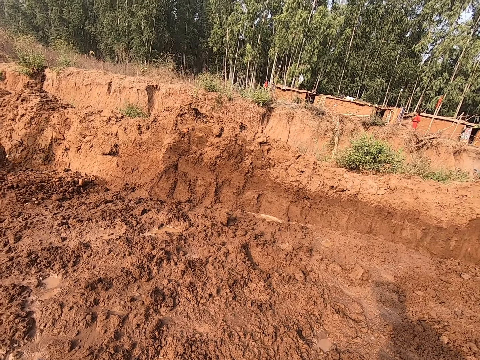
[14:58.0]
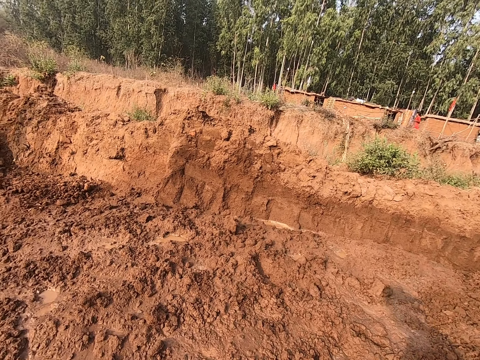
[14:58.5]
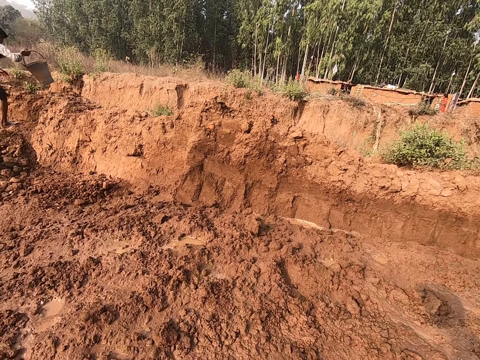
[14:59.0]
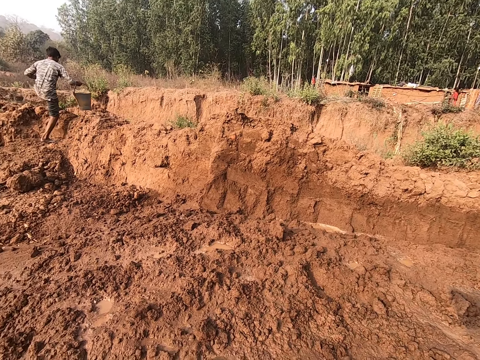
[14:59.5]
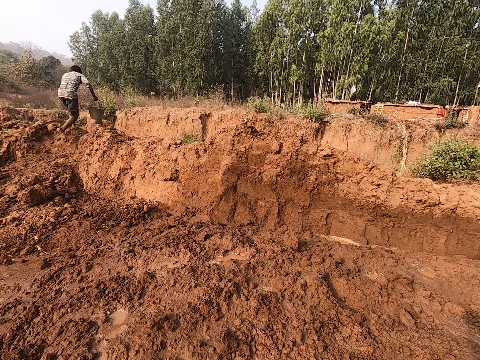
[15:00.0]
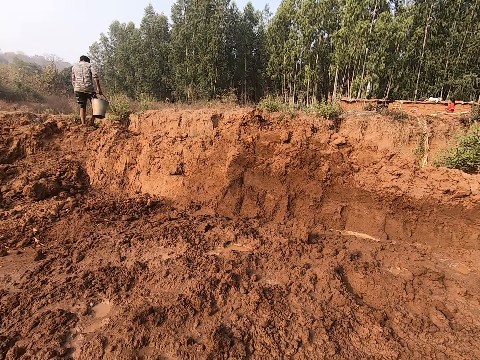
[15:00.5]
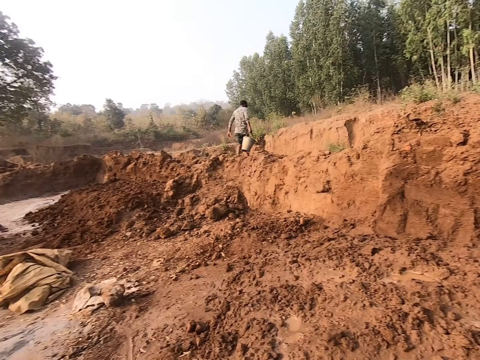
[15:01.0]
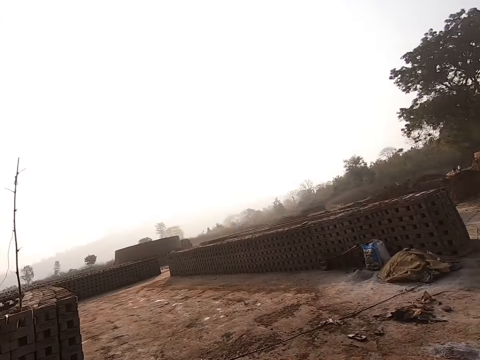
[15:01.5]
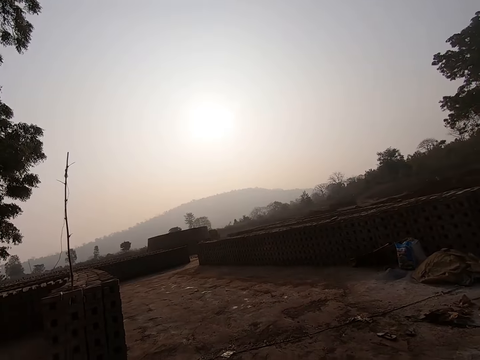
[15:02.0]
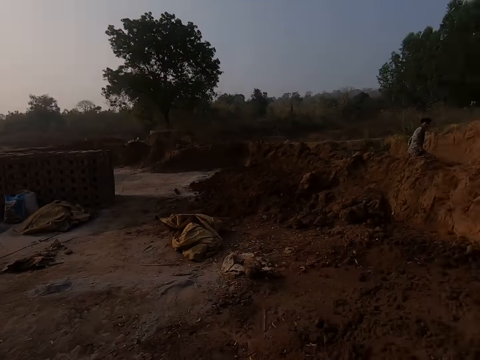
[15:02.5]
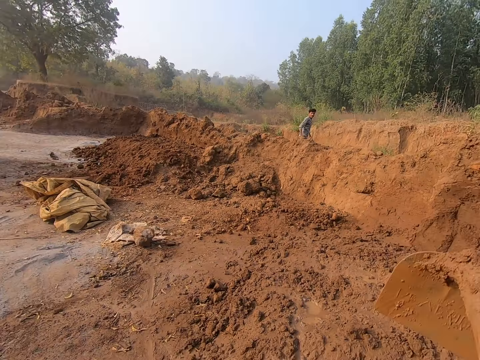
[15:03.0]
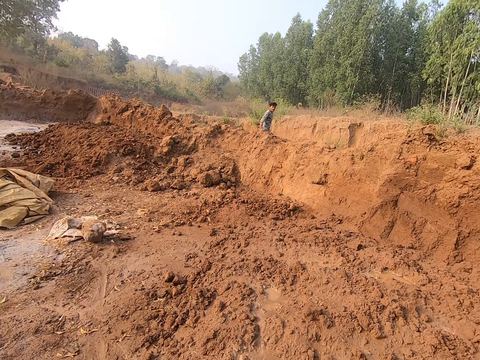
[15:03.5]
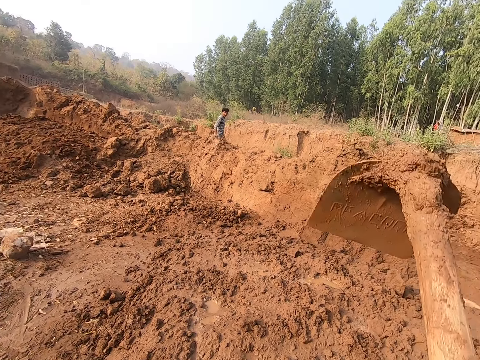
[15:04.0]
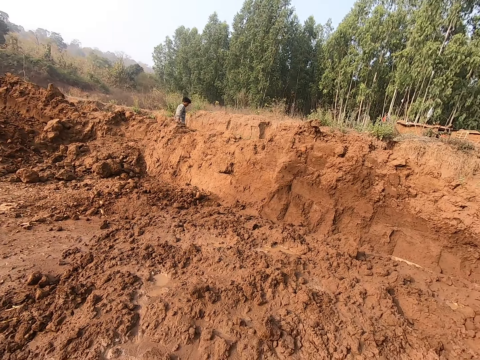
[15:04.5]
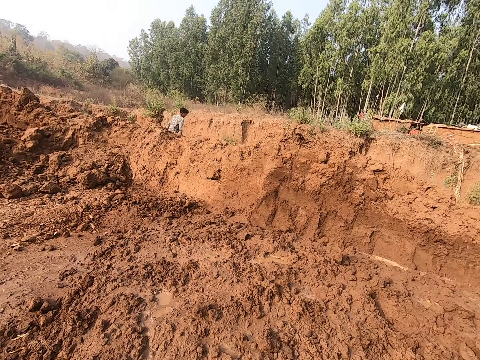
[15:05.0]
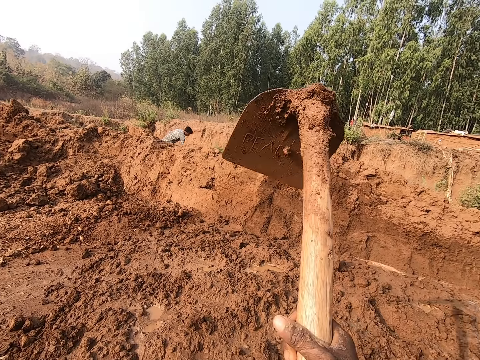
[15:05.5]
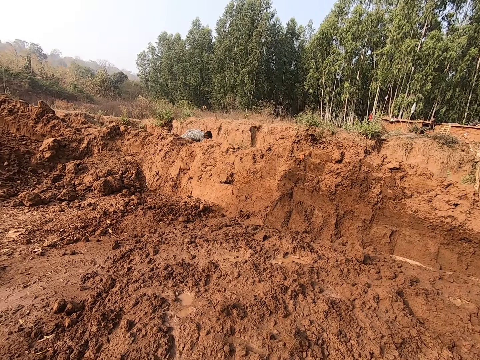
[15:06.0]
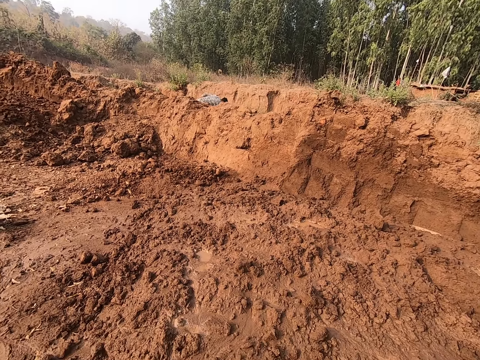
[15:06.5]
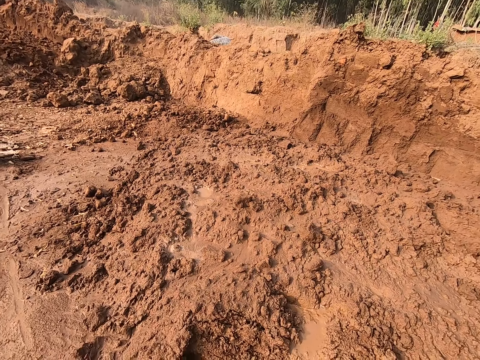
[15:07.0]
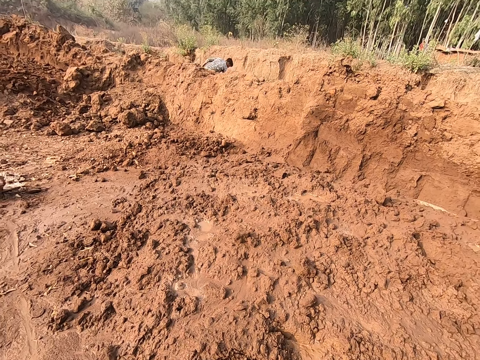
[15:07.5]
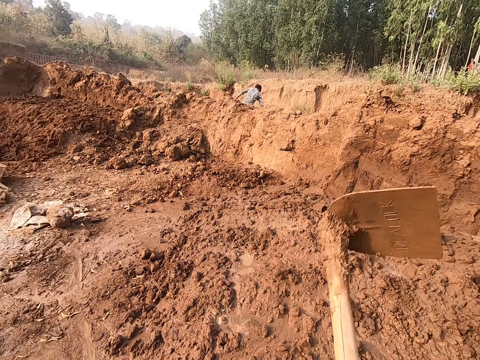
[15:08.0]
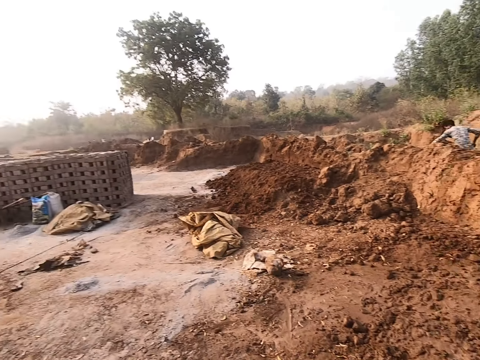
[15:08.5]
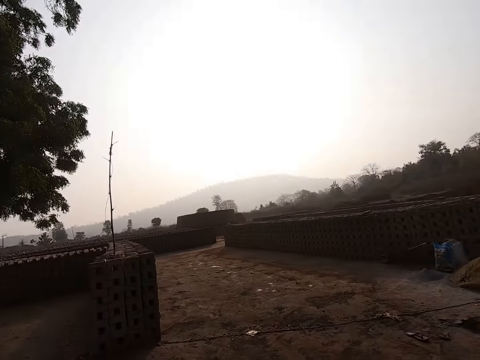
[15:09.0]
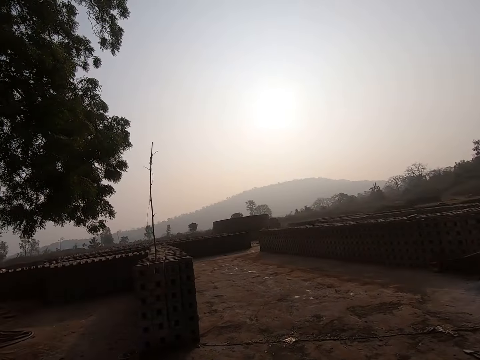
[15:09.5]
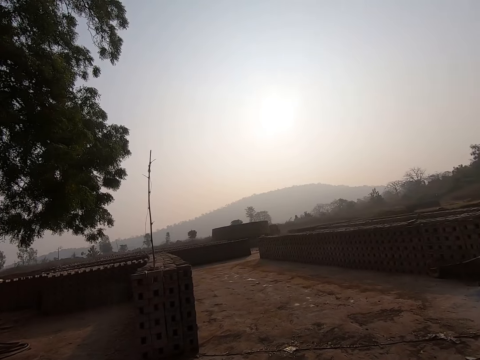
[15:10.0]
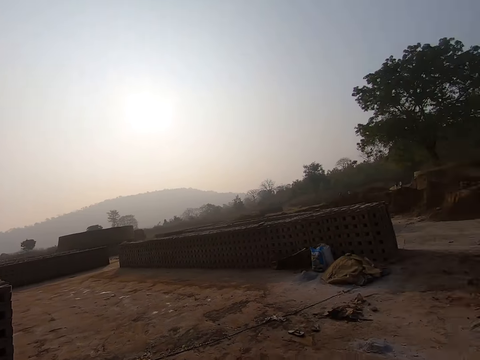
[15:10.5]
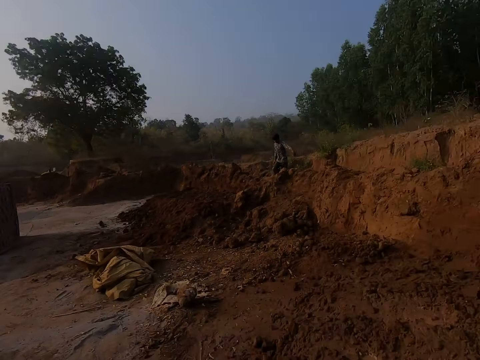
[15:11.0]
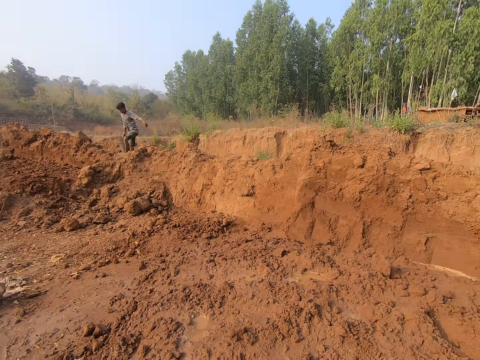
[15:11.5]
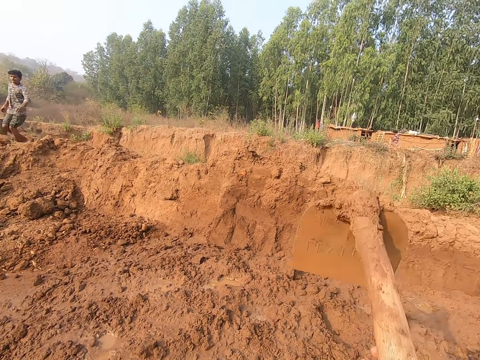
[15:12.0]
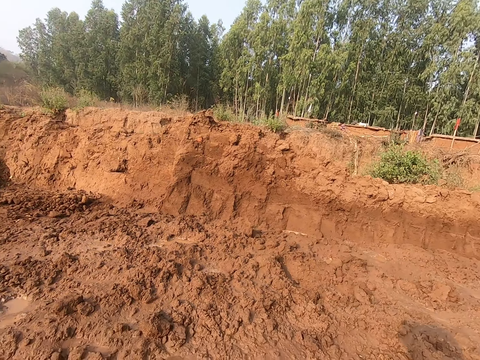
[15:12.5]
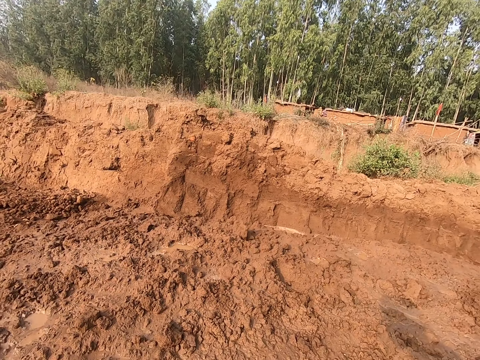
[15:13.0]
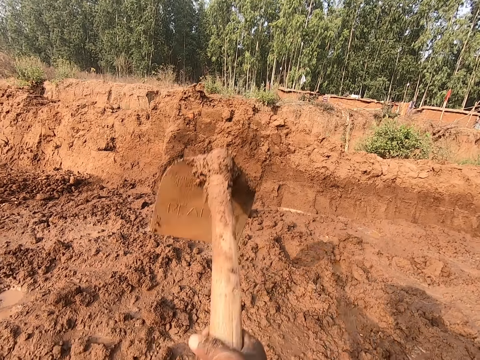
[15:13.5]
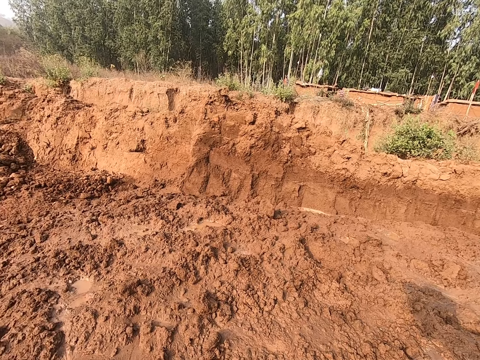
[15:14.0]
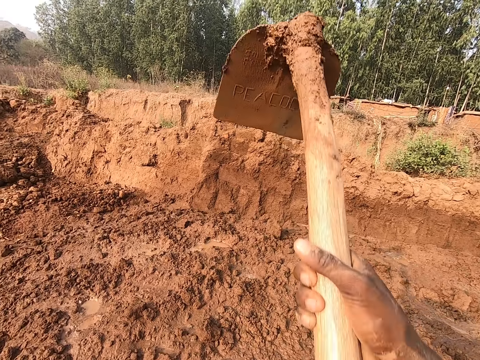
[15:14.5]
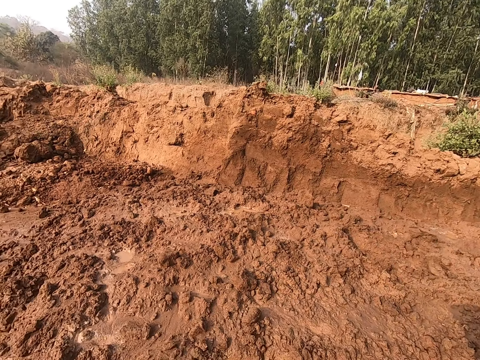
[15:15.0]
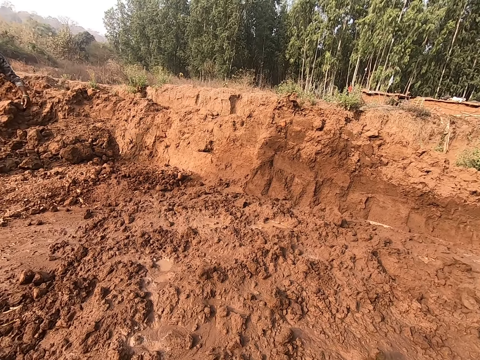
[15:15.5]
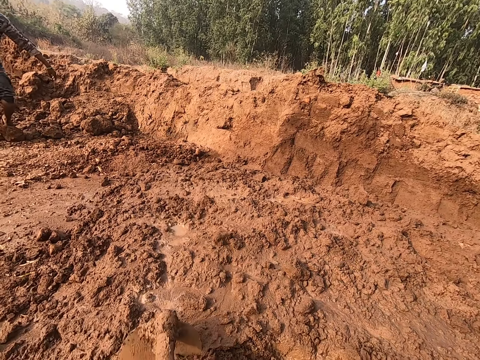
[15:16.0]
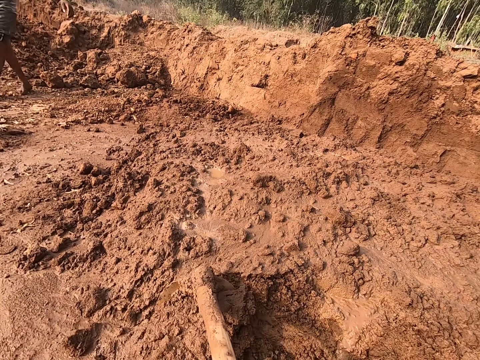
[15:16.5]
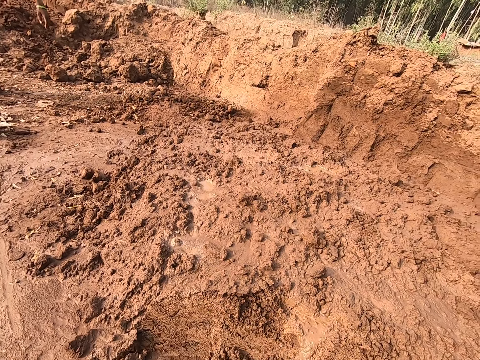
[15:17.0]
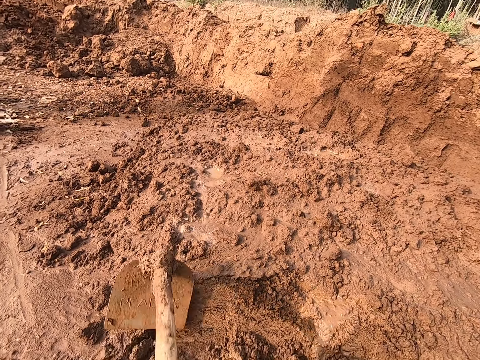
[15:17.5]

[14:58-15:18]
A man walks by the camera wearer with a bucket in his right hand. The camera wearer looks around. They dig the ground with the grub hoe in both hands. They look around. They dig the ground with the hoe.

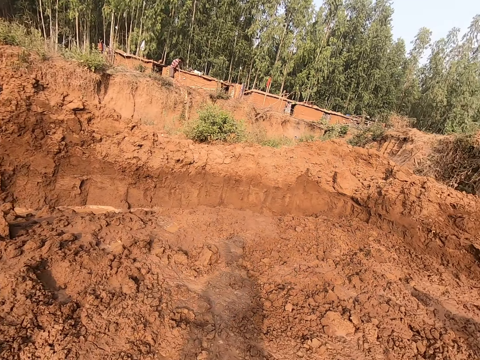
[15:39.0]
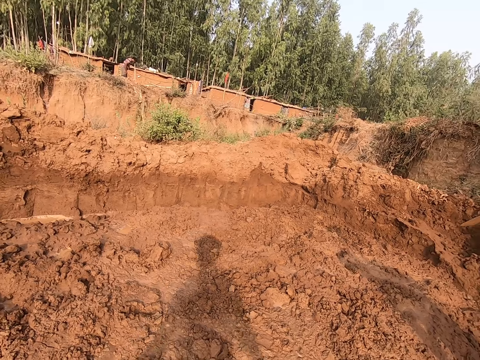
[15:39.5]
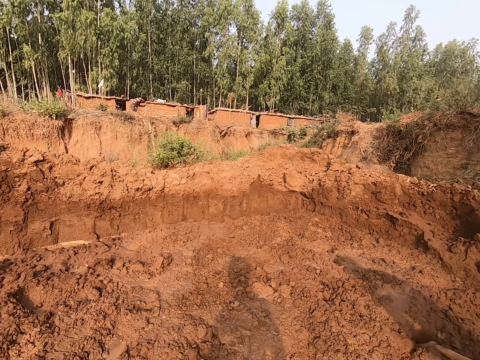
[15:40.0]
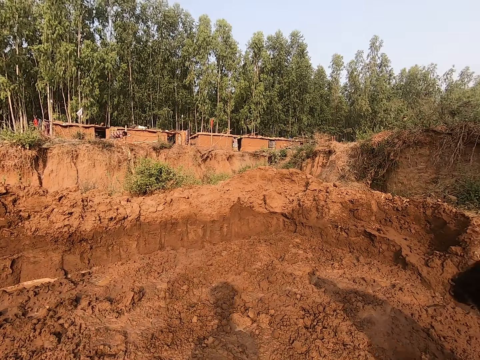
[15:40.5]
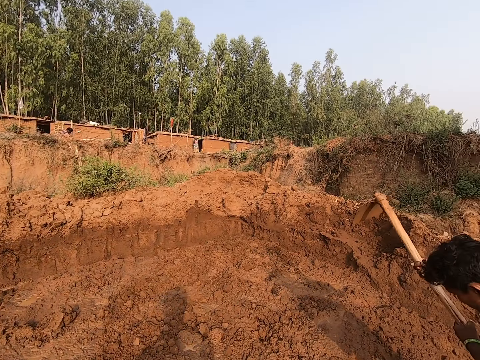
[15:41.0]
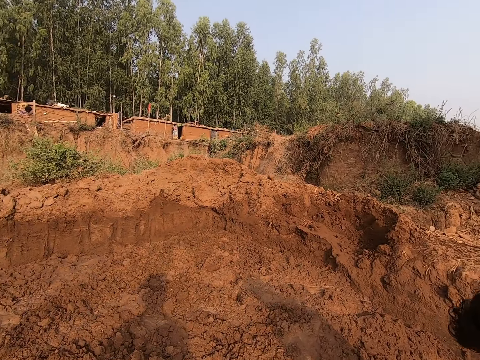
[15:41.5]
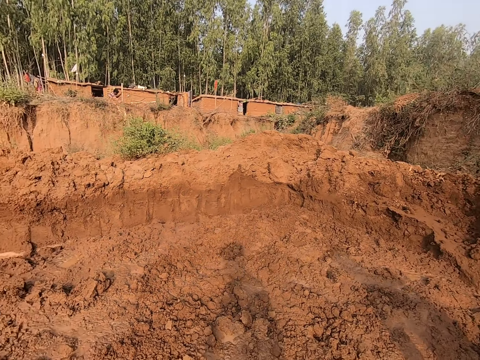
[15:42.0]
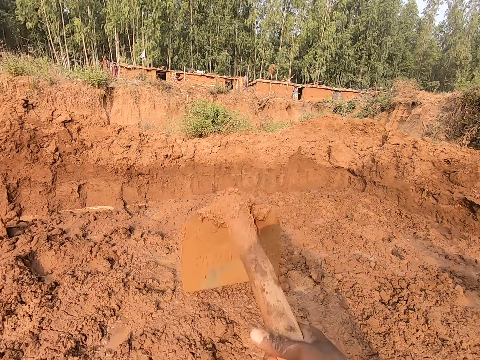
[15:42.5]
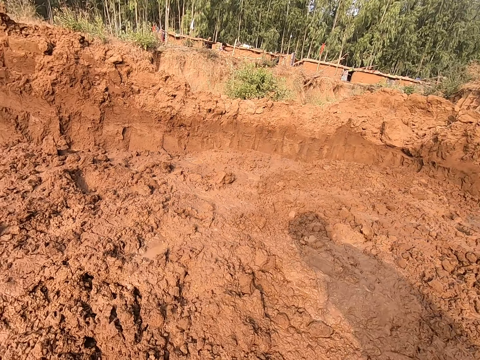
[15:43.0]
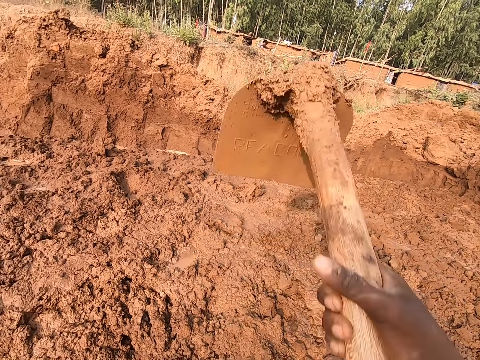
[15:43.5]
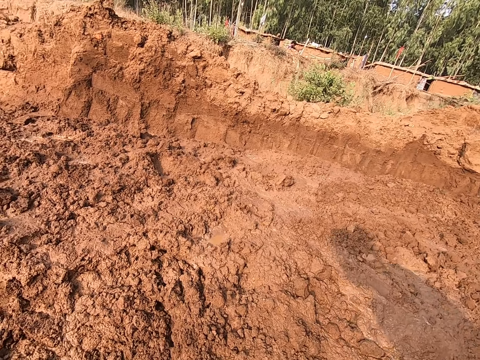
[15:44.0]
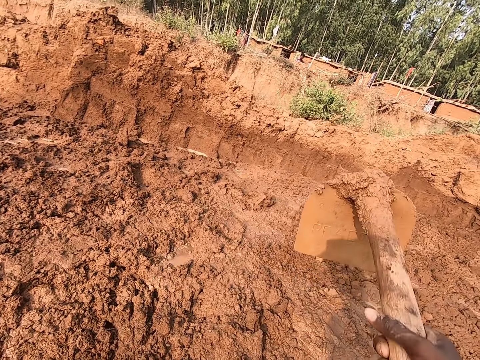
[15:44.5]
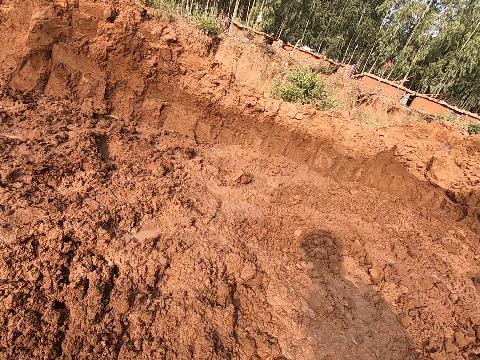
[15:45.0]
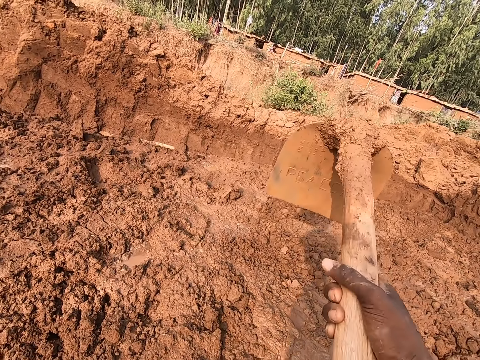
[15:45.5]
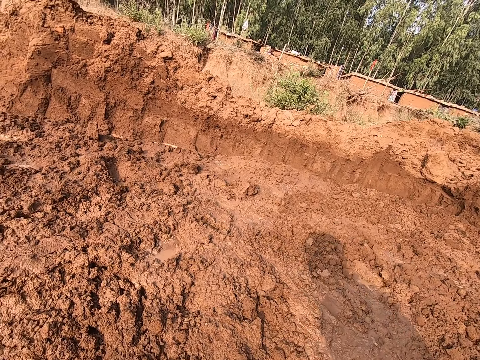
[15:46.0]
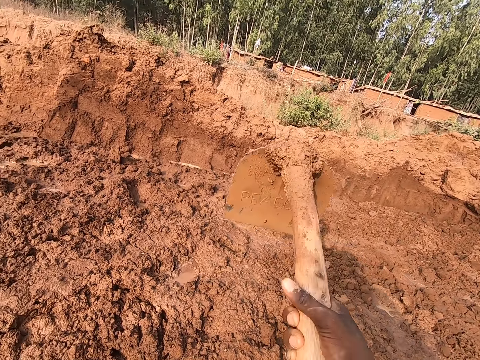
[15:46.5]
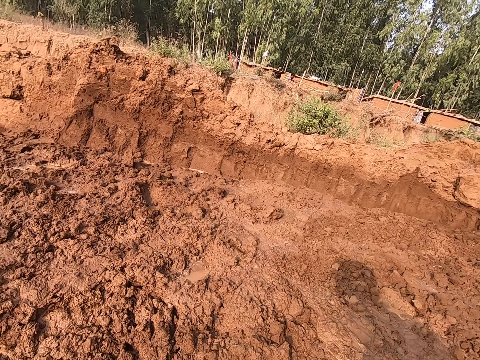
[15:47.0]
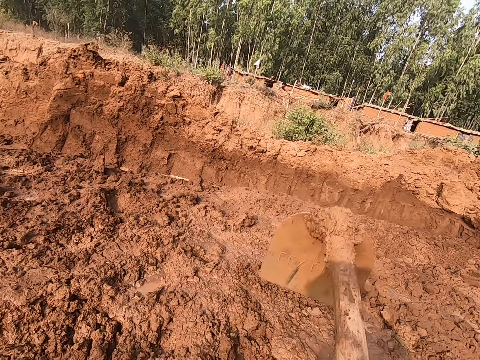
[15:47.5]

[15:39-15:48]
The man digs the ground with a grub hoe in both hands. The camera wearer digs the ground with the grub hoe in both hands.
